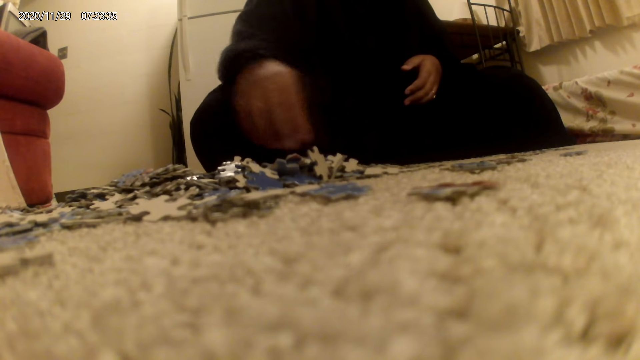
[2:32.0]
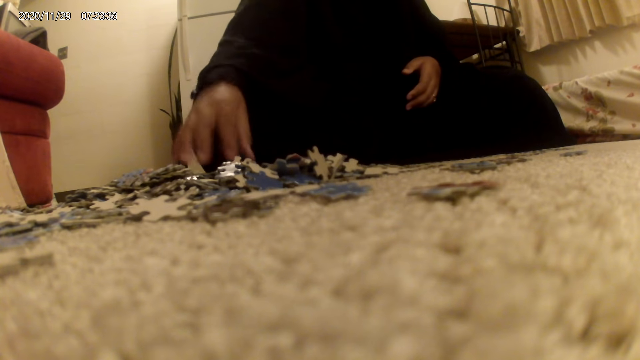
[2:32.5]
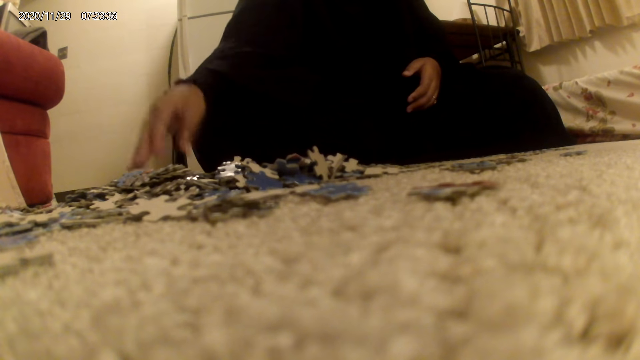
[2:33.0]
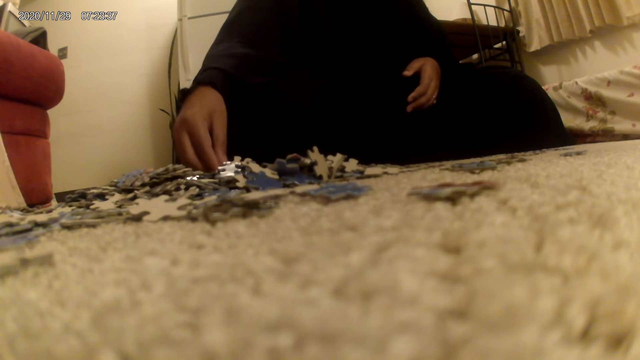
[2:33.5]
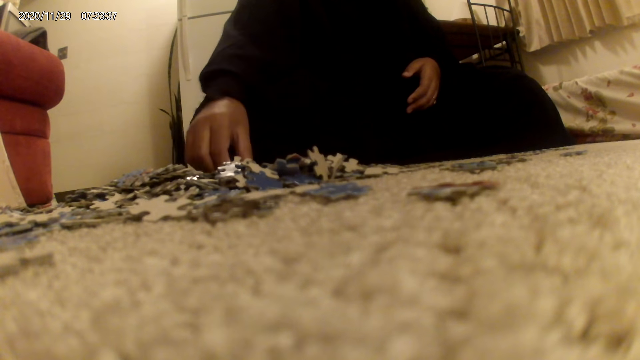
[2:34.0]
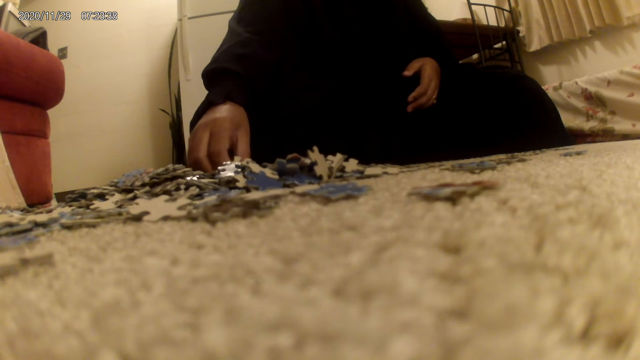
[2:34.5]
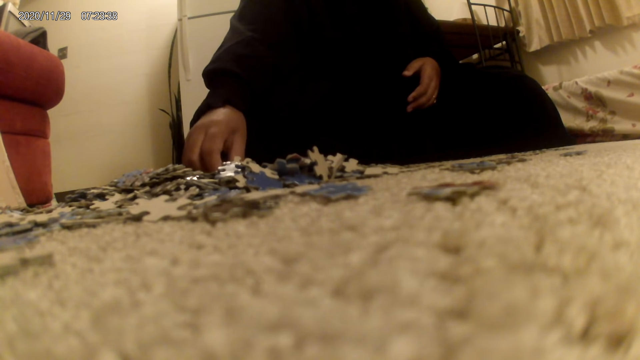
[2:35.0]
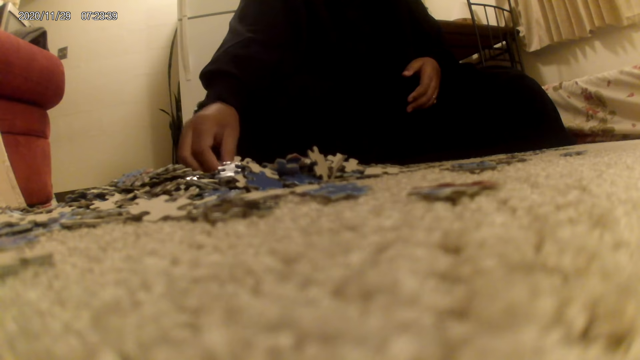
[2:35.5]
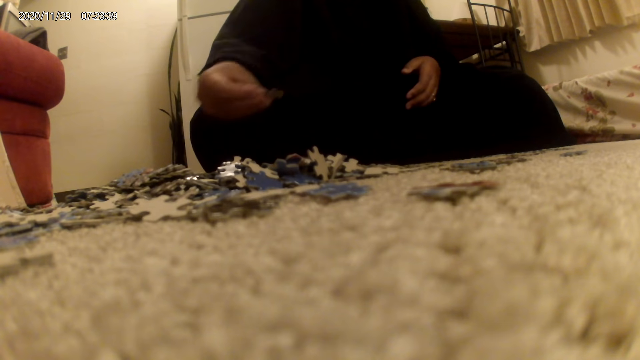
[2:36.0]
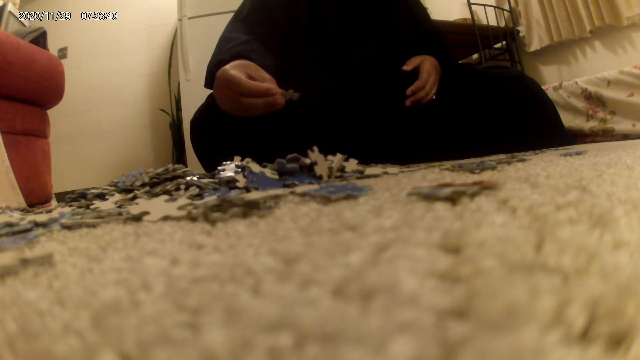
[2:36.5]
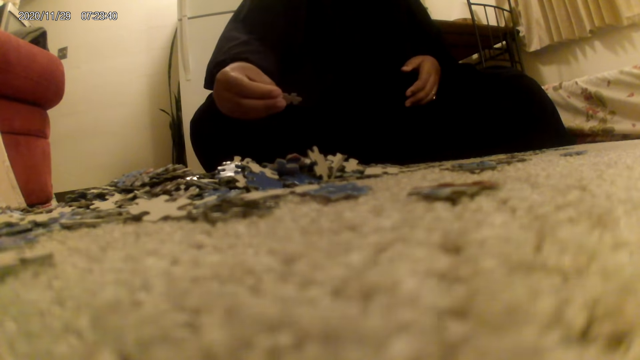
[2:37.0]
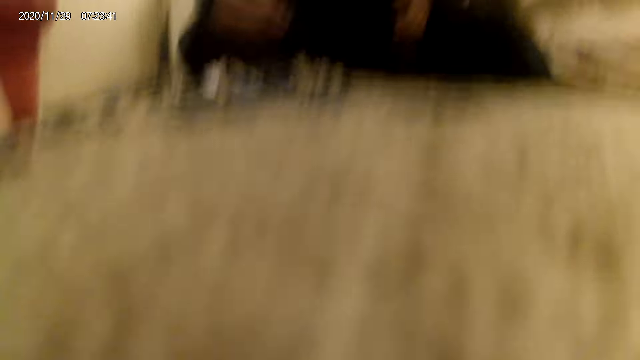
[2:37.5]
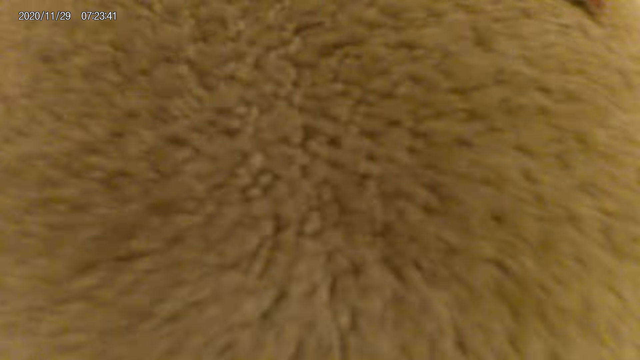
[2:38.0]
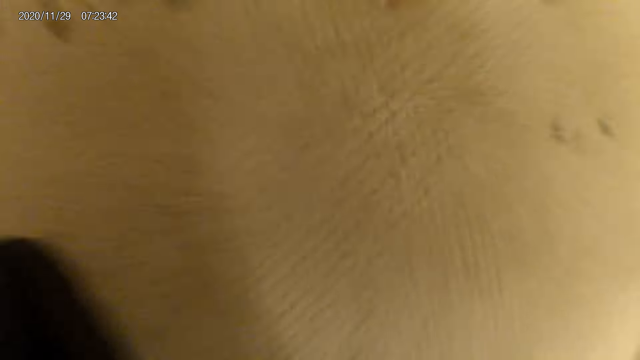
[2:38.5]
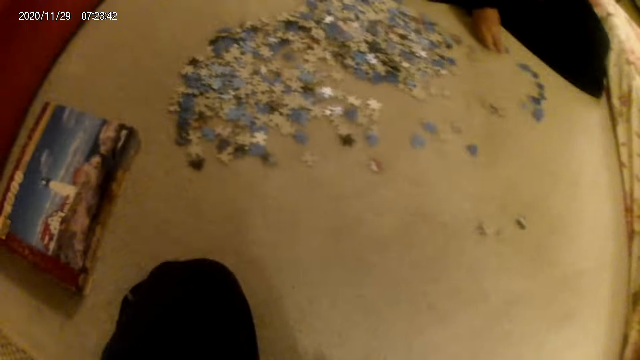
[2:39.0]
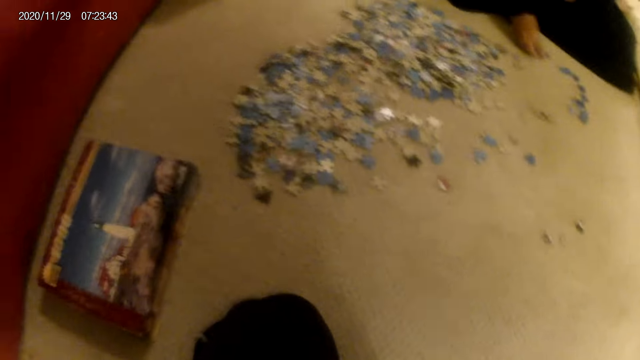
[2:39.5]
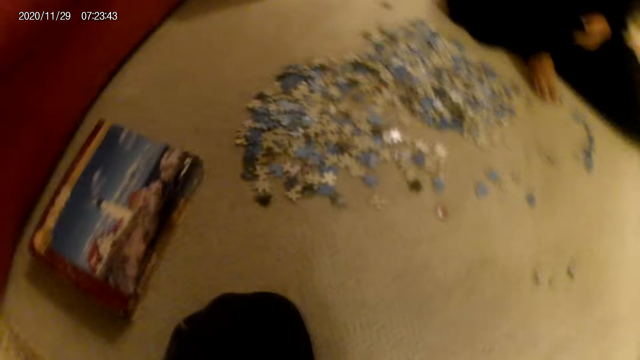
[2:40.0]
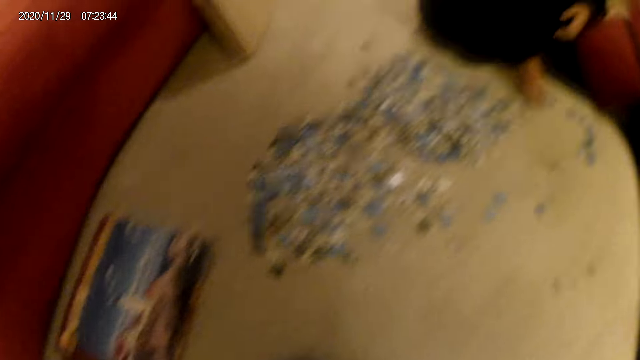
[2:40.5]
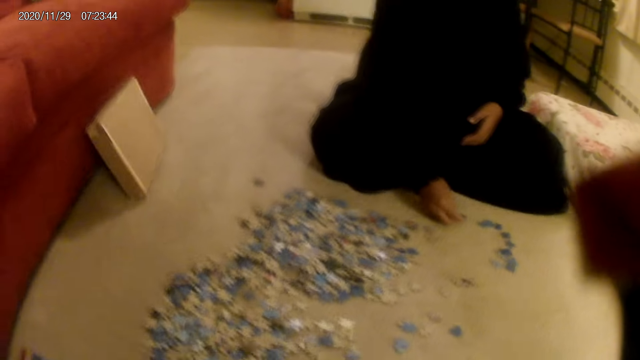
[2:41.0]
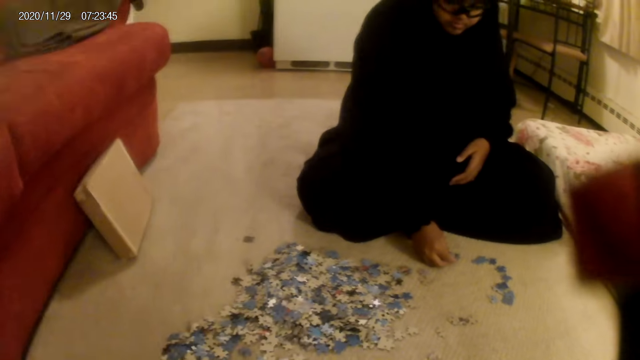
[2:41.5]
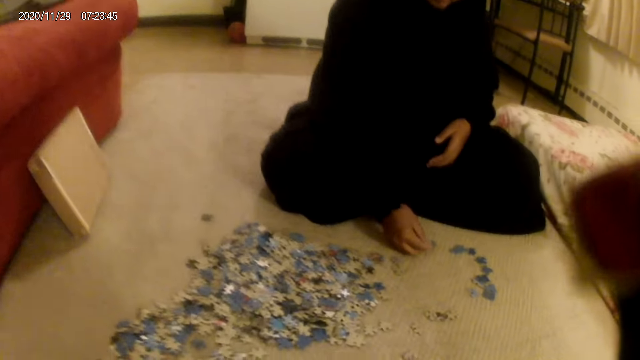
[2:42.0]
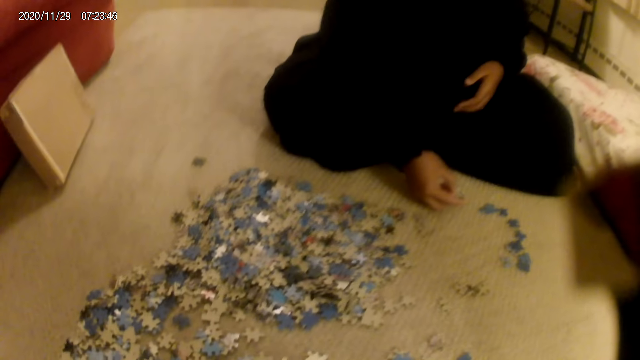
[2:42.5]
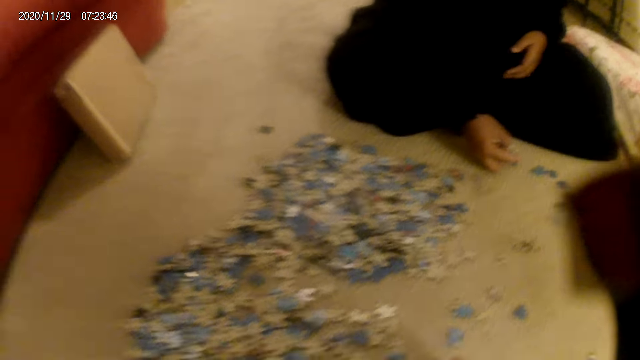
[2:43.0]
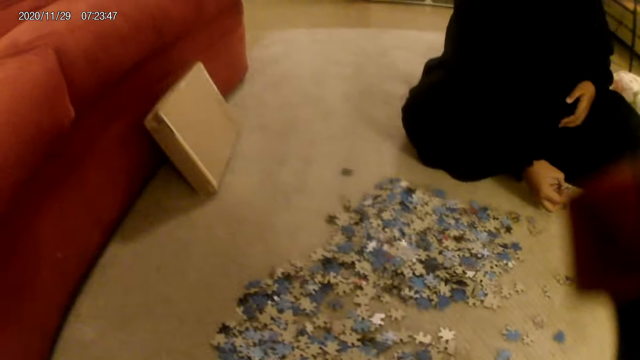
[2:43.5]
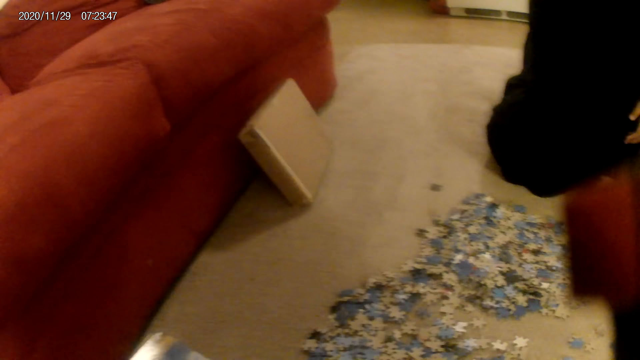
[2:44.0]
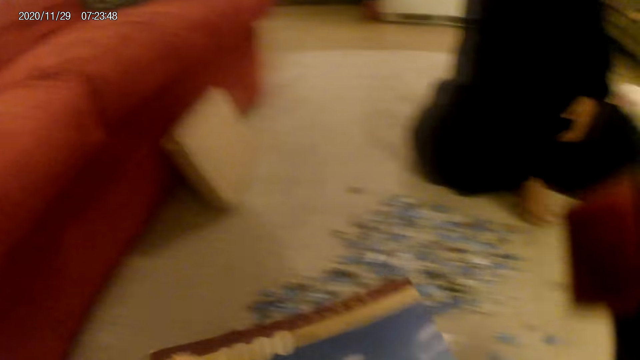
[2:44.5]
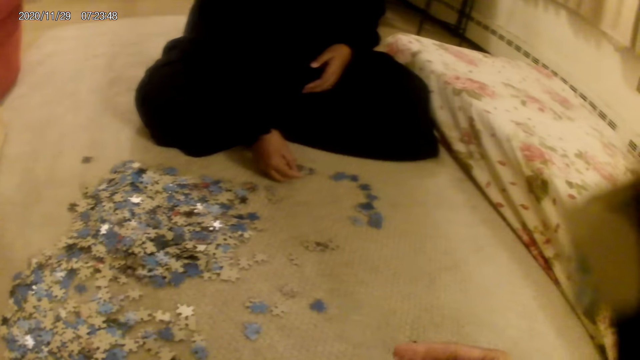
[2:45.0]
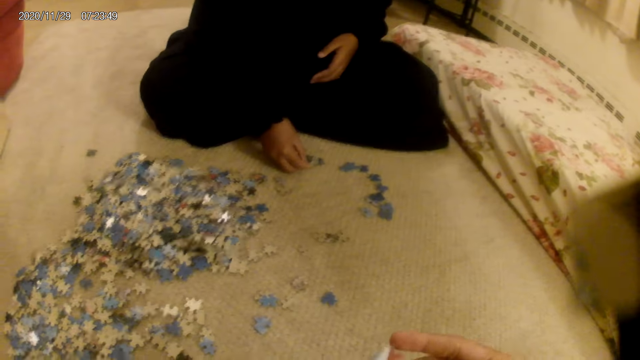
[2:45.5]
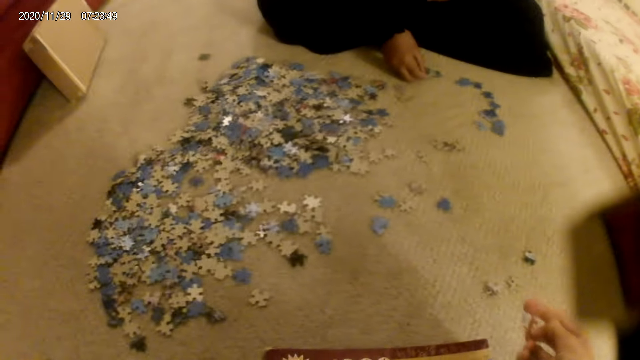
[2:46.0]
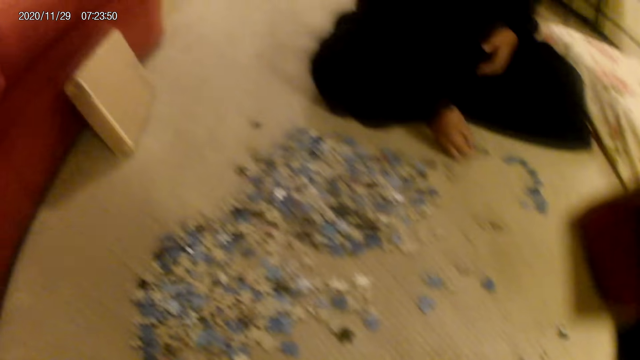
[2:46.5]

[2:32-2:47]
The woman moves cards on the floor. The camera wearer picks up the jigsaw puzzle pieces. The woman sorts a card on the floor, looks at the jigsaw puzzle pieces, and picks a card from the floor. The camera wearer looks around and puts on the camera. They do something. They do something again. The woman does something. The camera wearer moves hands.

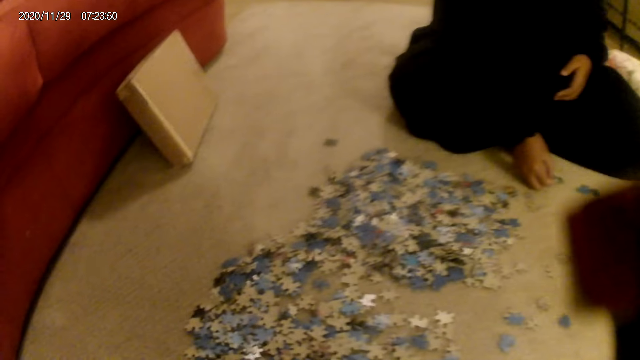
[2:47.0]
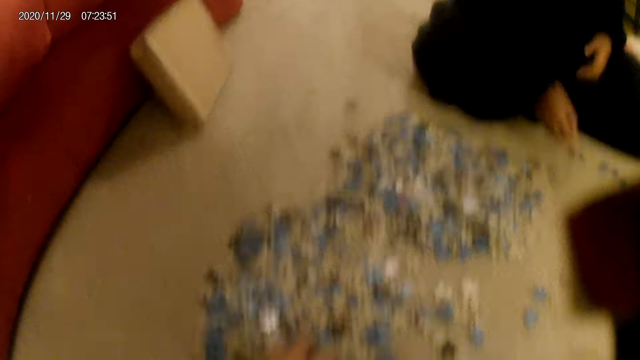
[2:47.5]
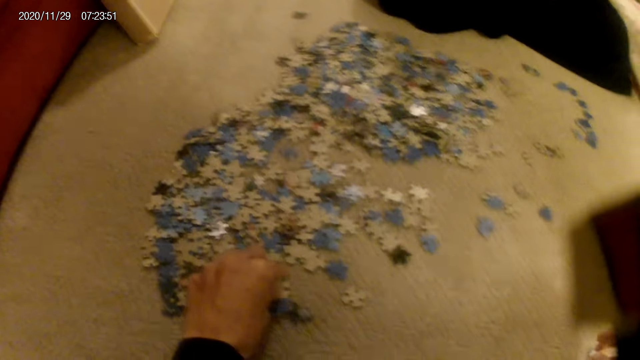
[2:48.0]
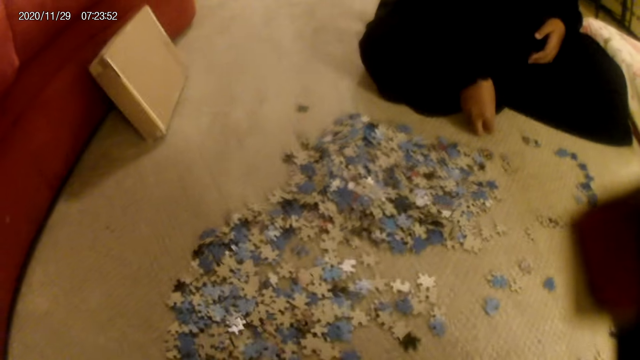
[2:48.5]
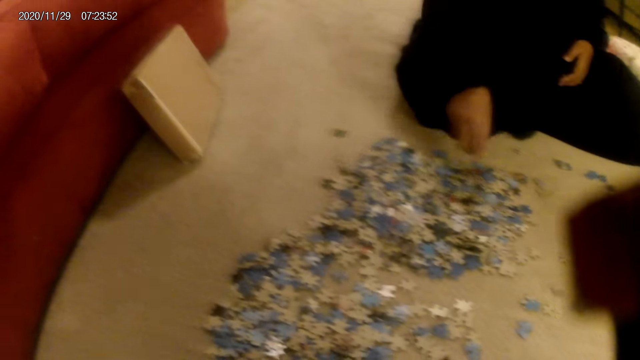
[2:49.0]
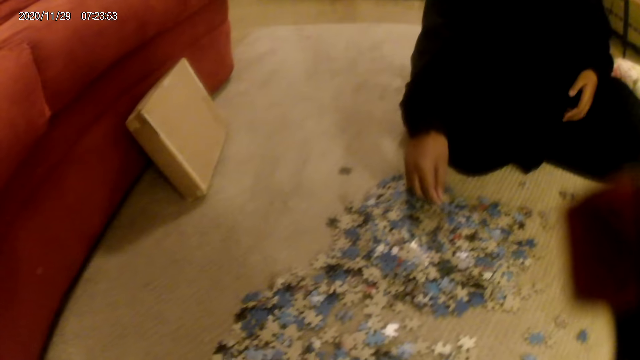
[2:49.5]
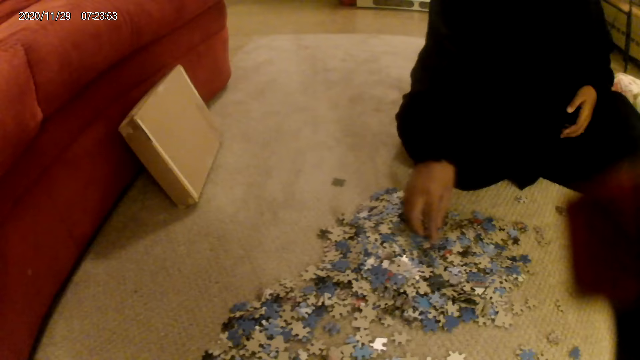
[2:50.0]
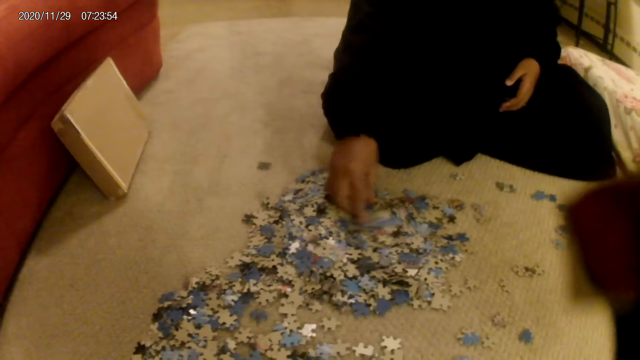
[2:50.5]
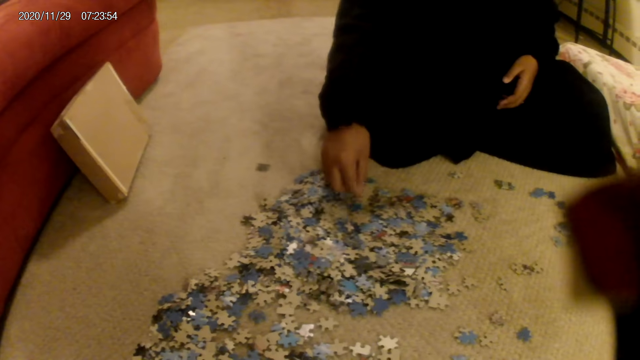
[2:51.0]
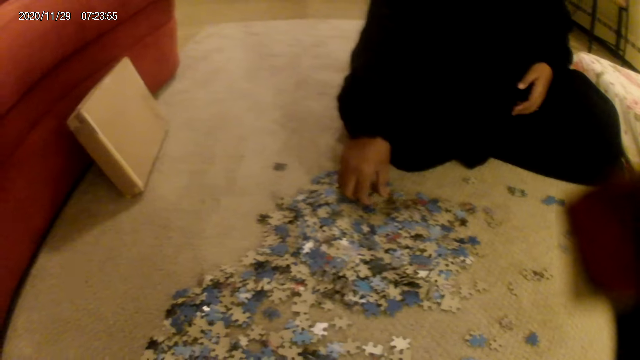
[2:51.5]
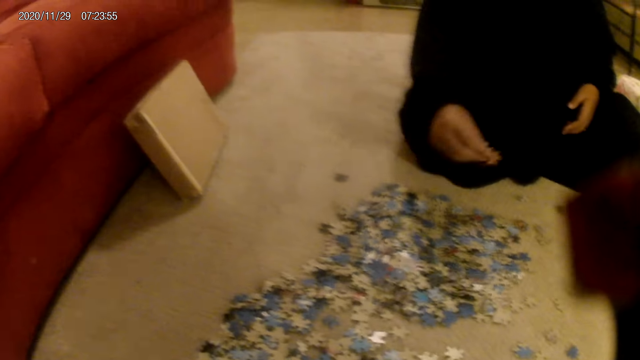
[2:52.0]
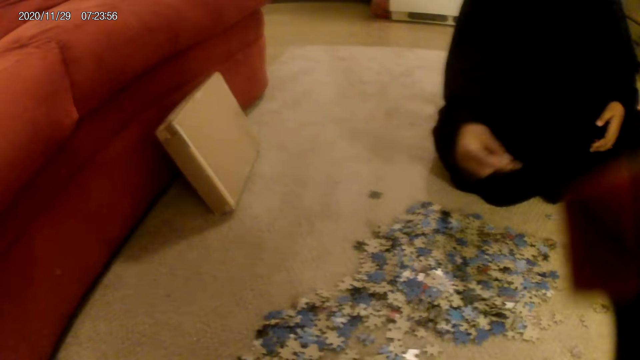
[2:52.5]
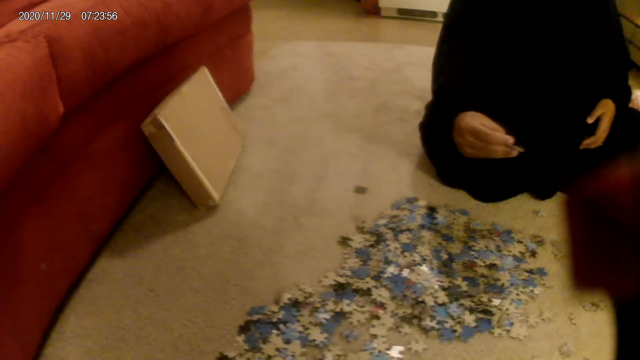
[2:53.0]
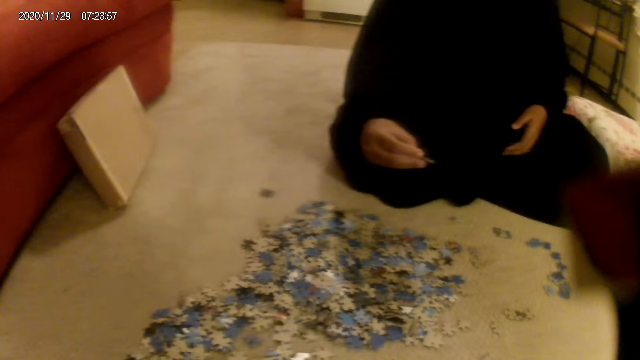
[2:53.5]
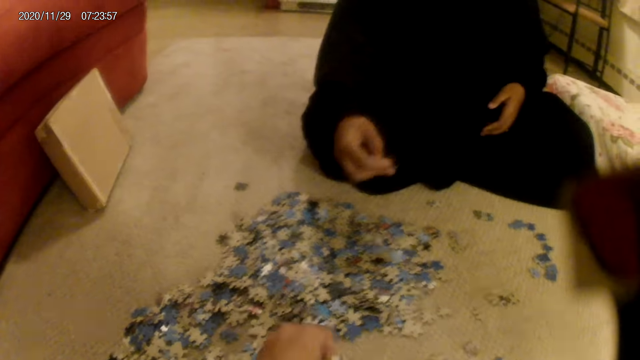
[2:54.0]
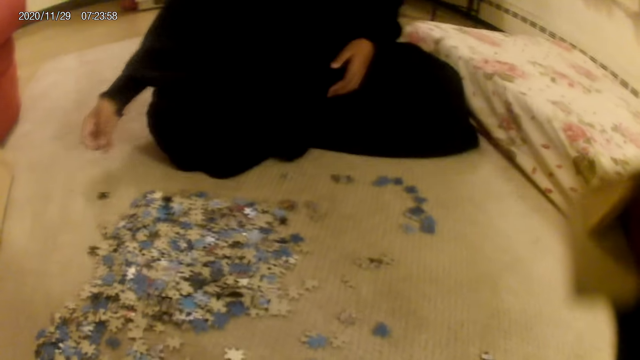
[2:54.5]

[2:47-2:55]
The woman moves a card on the floor, sorts the card on the floor, and picks the card from the floor.
